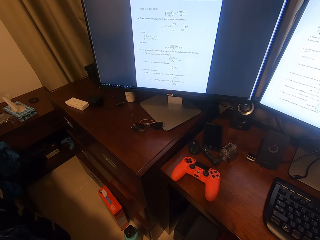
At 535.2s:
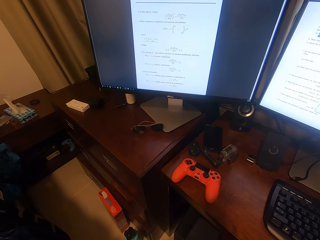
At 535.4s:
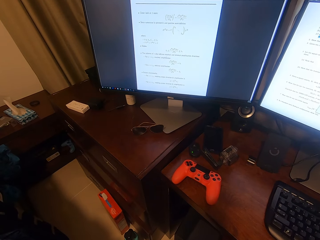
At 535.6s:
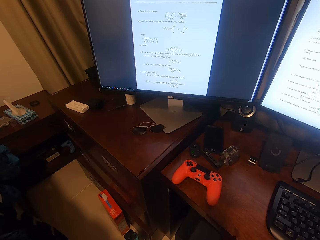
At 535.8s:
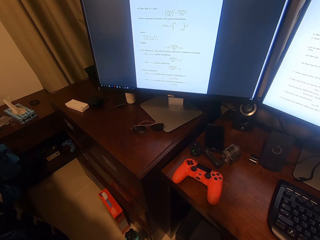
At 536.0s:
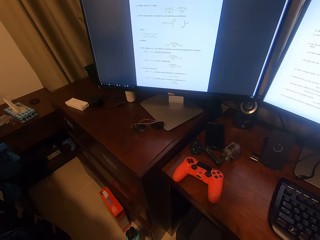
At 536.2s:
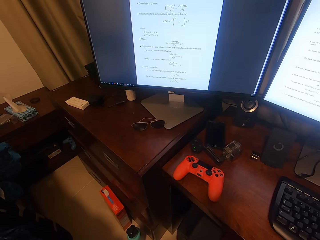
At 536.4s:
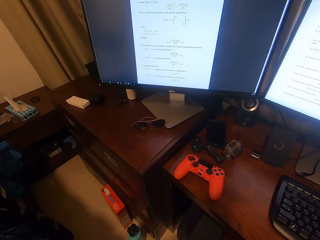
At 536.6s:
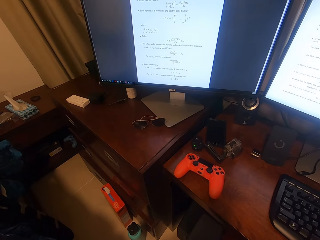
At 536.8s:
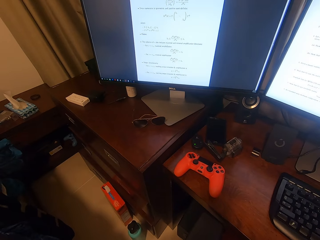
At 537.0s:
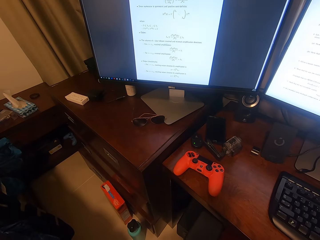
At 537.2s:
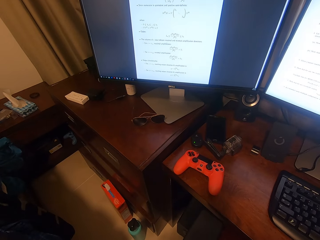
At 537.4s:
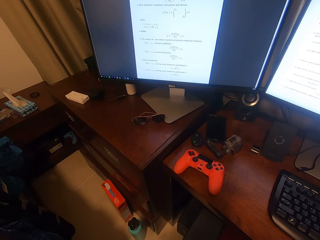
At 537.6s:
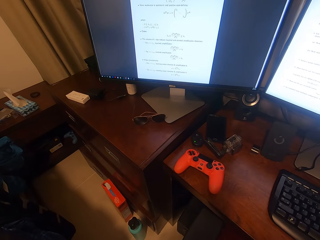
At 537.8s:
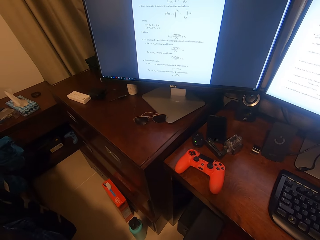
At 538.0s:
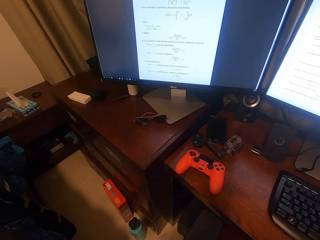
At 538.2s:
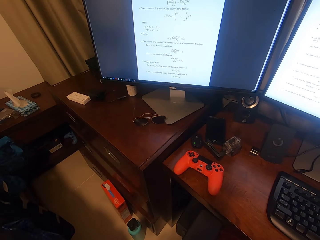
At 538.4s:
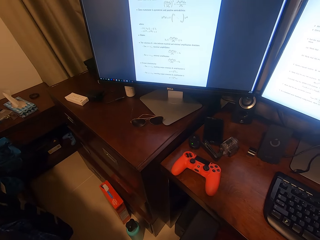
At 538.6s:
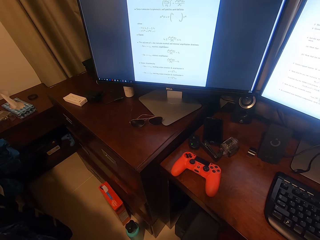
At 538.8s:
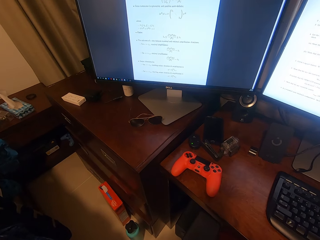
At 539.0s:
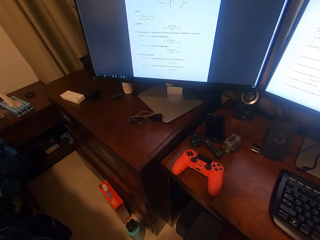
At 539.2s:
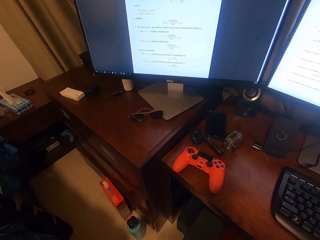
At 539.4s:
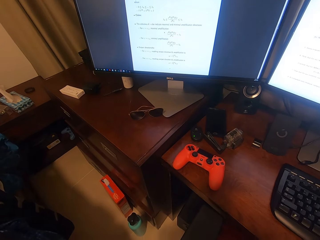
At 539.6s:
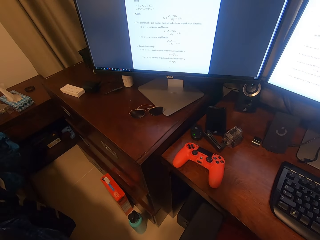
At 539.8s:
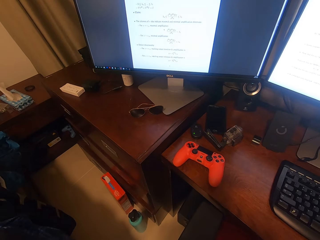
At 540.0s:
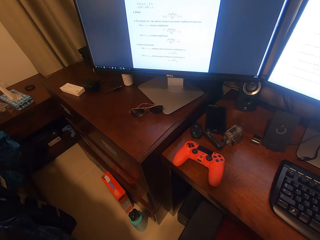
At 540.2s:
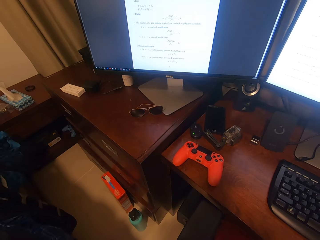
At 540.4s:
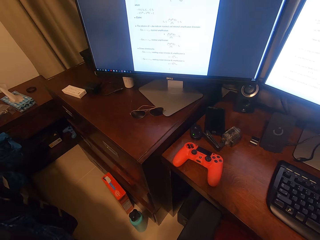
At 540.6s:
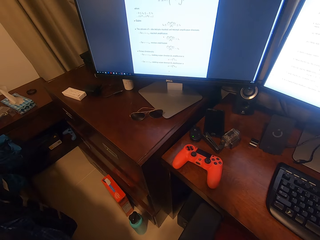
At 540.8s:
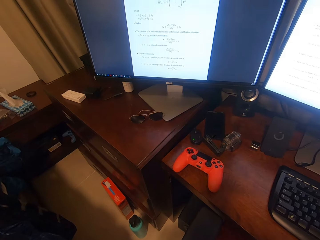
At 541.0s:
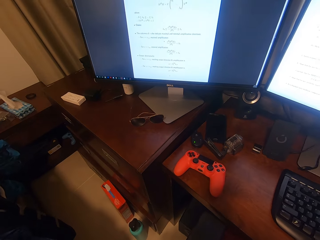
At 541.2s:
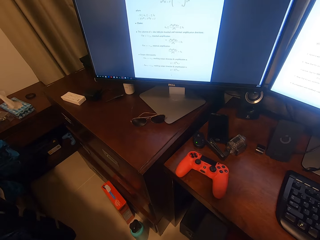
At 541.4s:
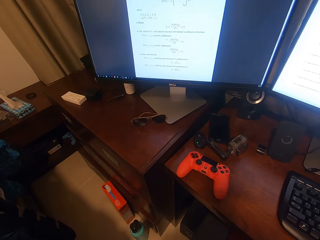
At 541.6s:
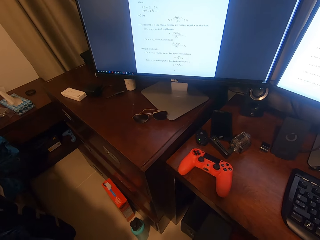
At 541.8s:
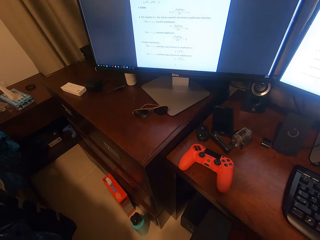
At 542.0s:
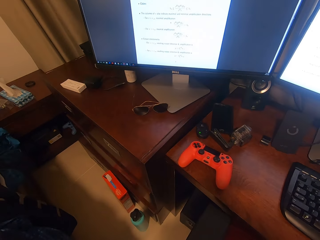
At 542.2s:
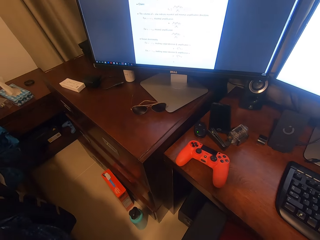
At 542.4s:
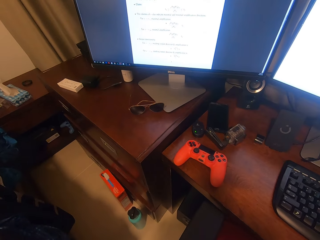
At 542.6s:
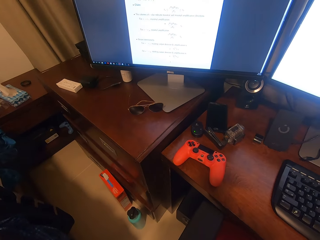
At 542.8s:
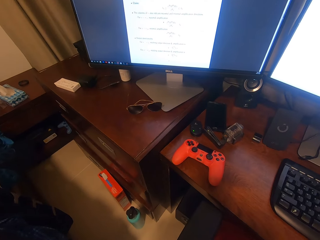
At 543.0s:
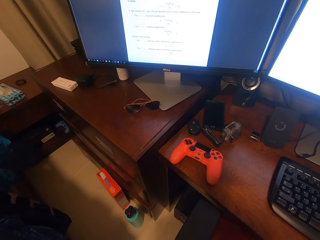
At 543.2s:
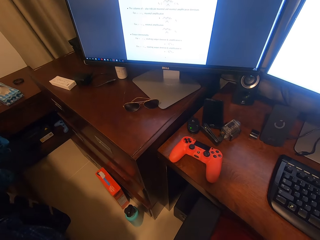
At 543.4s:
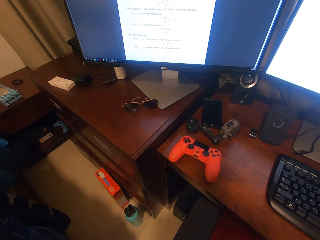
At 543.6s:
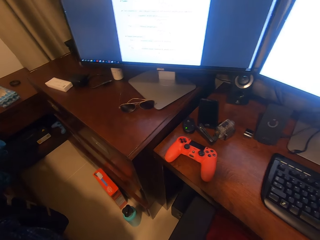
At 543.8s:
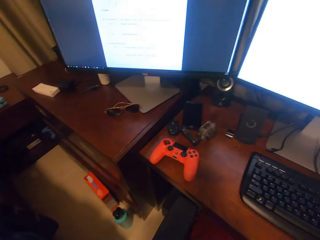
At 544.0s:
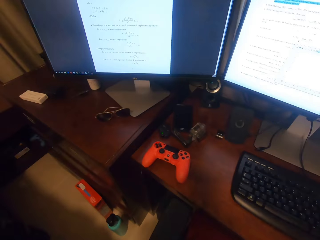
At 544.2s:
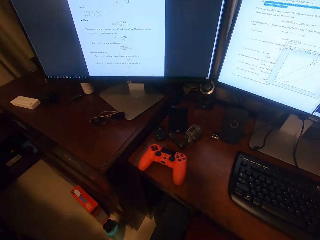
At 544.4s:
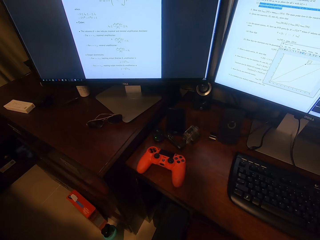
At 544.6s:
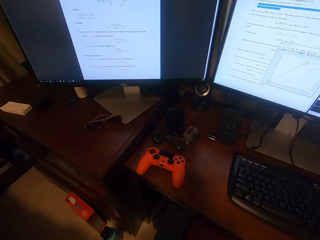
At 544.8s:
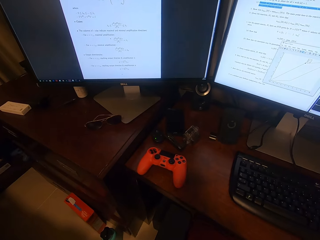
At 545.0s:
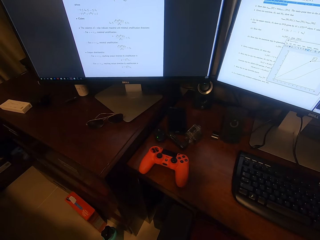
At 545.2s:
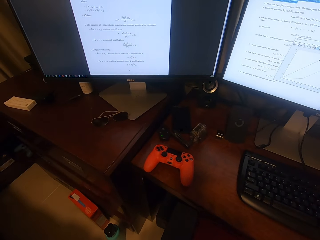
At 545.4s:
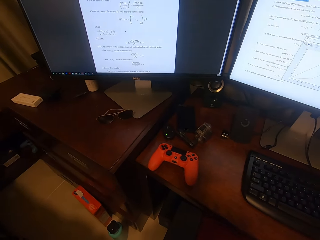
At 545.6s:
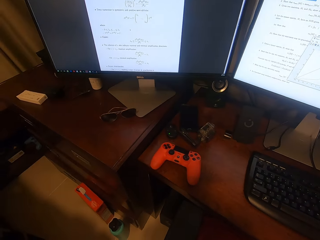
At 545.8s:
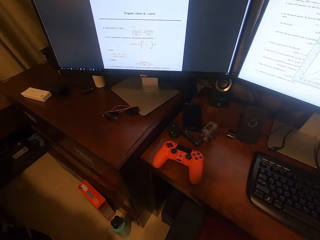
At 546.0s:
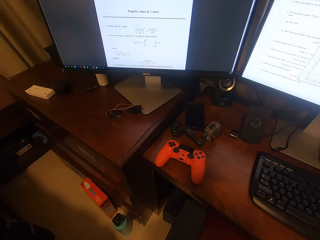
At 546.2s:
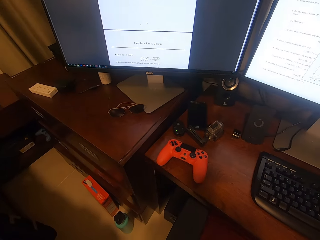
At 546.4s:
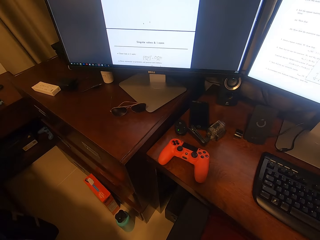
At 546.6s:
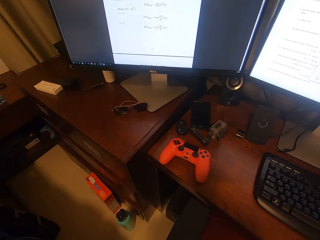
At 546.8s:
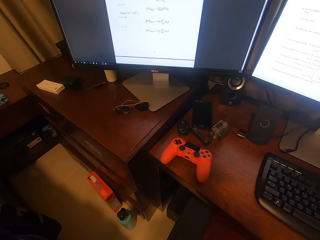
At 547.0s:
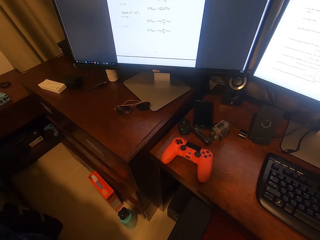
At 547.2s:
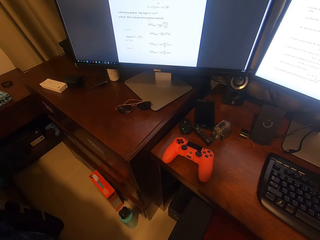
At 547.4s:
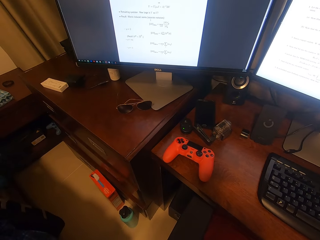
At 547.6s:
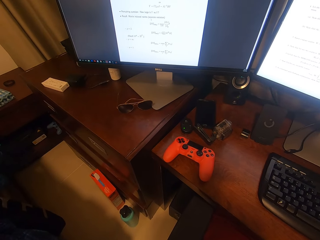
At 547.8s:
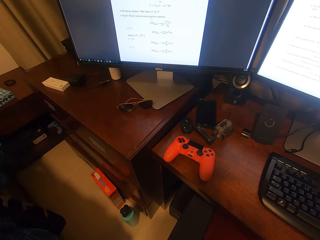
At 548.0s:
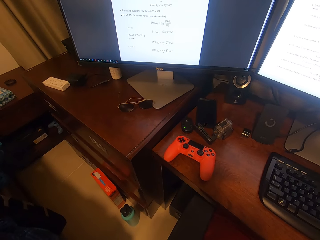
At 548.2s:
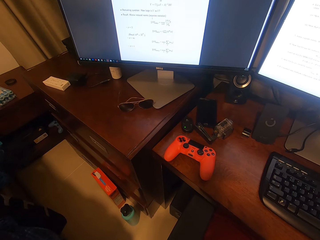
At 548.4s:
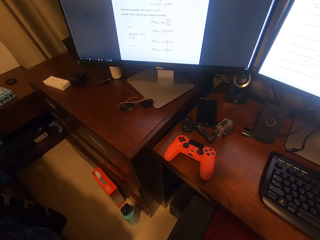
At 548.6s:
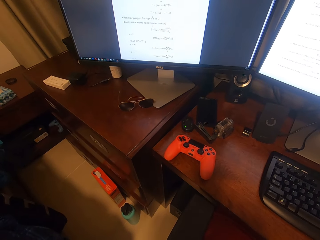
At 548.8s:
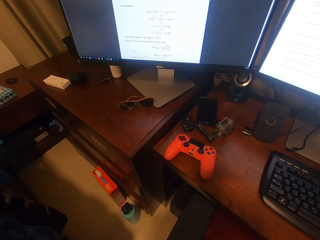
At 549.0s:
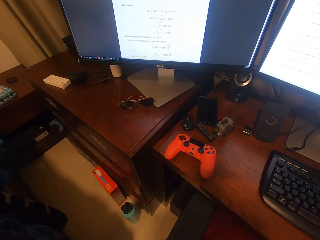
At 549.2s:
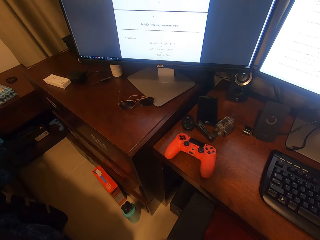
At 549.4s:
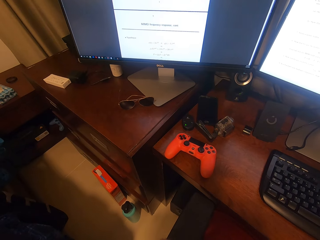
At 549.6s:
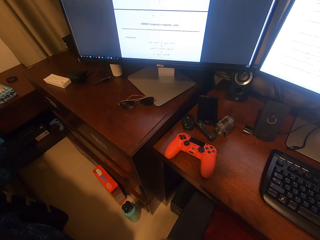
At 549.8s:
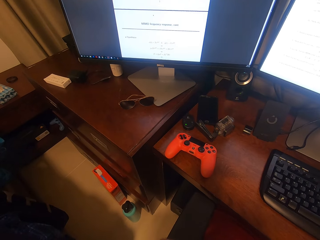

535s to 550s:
The camera wearer stares at the computer. They stare at the computer again. They scroll on the computer.

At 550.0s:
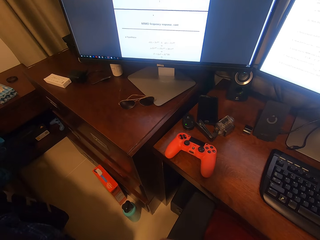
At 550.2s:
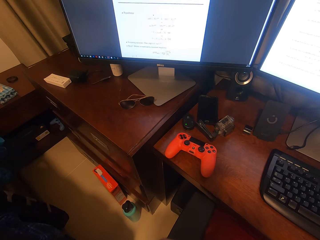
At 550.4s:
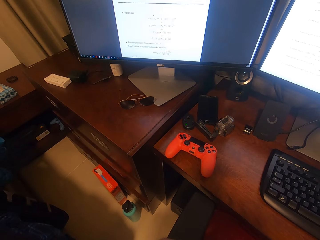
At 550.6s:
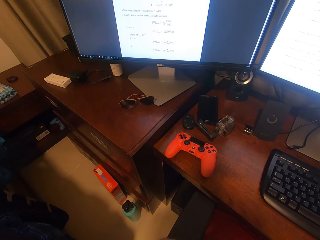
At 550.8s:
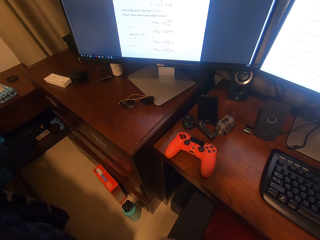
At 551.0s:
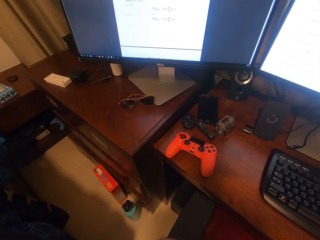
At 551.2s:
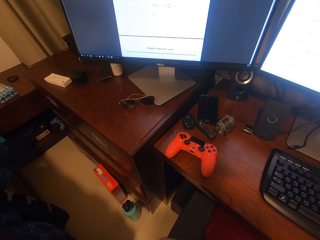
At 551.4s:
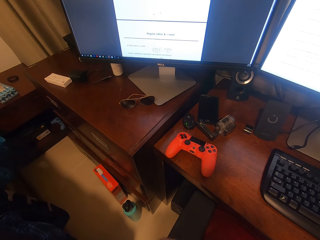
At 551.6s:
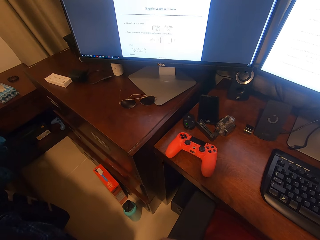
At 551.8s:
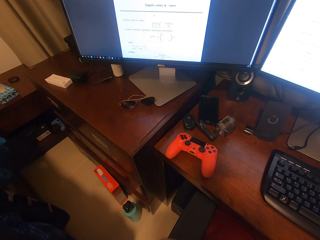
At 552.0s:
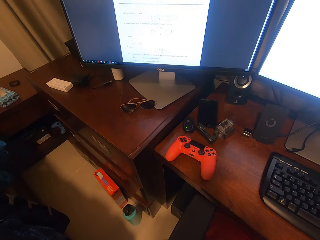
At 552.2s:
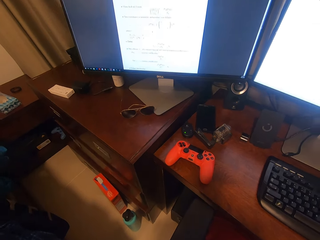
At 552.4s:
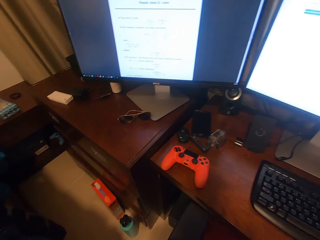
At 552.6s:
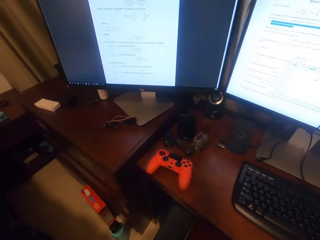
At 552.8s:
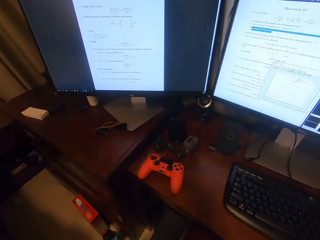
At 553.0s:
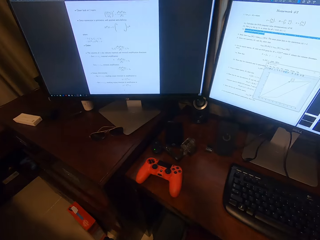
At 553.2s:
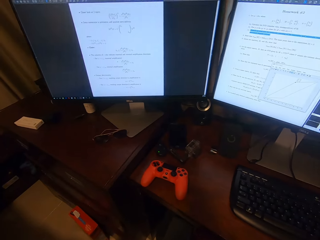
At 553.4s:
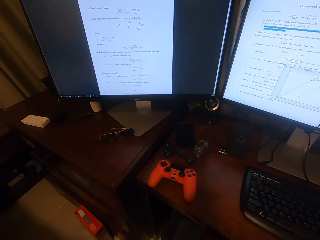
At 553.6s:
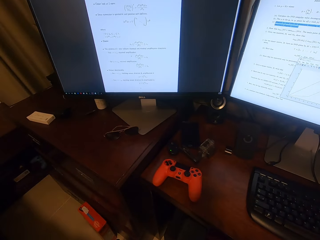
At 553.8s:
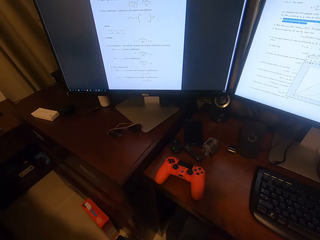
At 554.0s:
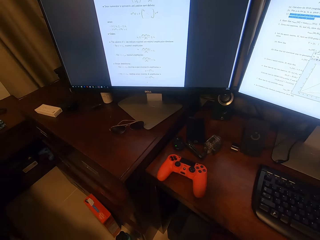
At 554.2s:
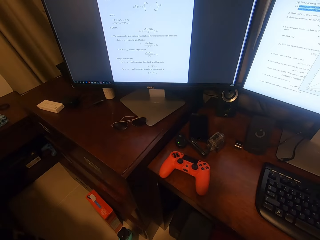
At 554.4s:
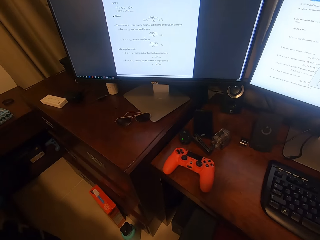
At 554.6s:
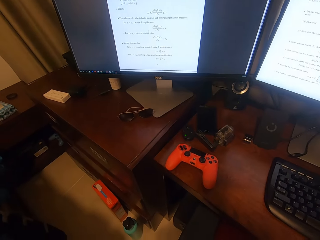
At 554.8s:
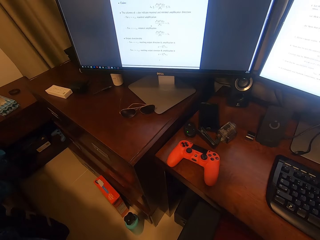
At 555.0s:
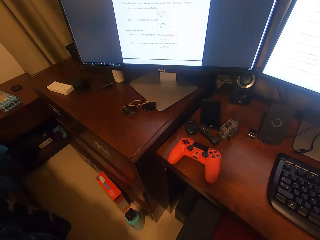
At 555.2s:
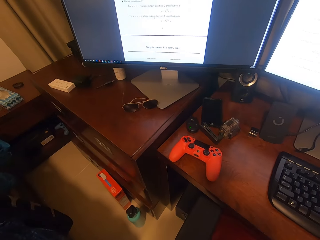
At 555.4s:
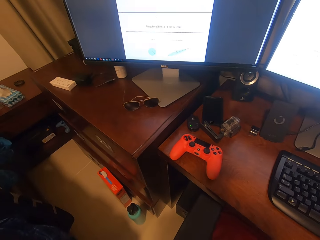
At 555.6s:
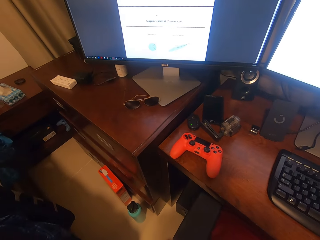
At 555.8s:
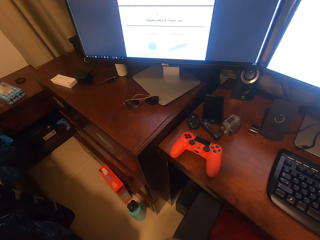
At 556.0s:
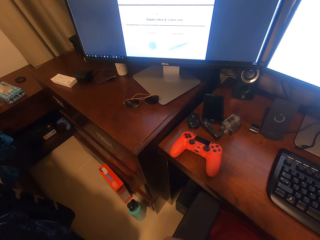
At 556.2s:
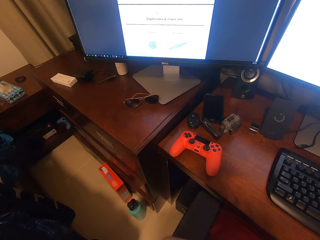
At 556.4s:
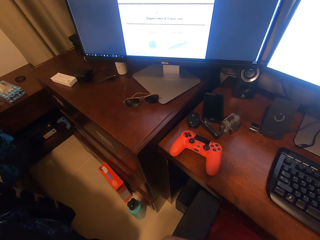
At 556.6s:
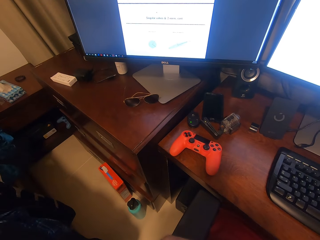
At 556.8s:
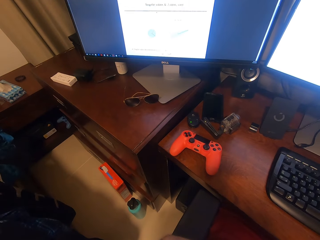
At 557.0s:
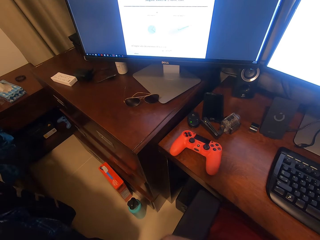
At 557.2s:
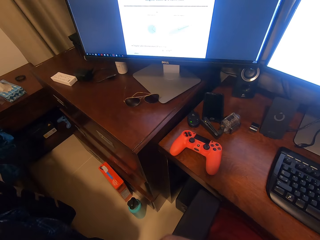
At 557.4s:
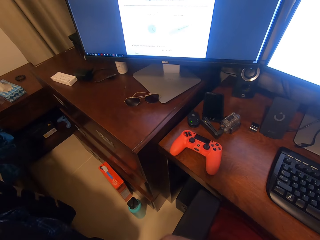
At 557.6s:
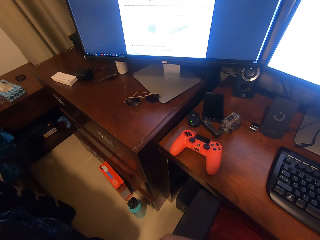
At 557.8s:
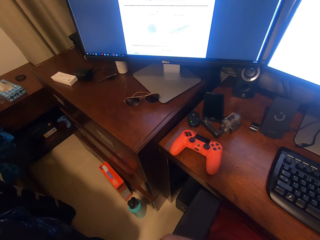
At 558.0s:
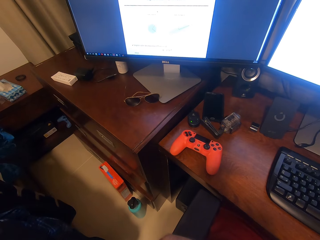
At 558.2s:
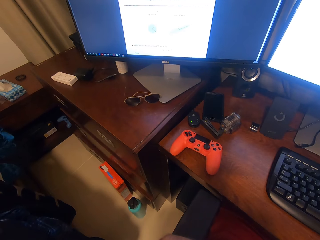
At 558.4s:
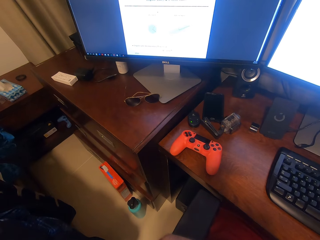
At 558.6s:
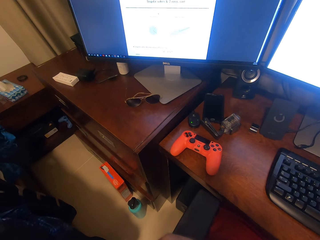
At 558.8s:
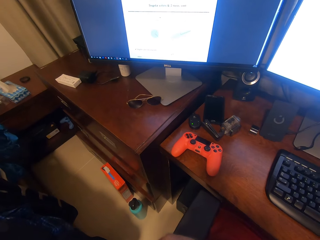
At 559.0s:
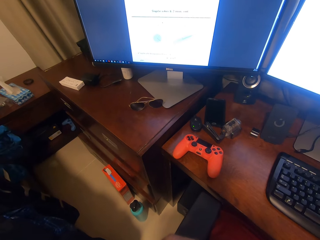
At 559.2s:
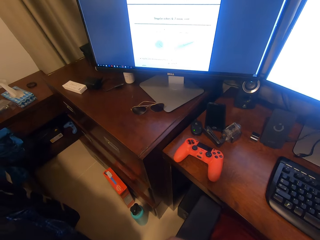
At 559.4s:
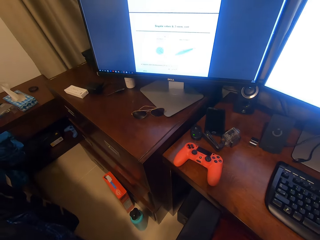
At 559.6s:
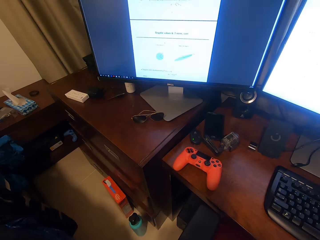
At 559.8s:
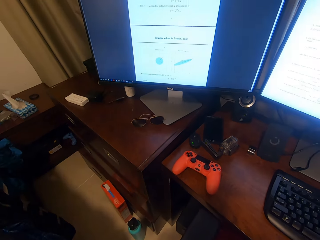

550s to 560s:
The camera wearer operates the computer. They stare at the computer. They look at the monitor.
